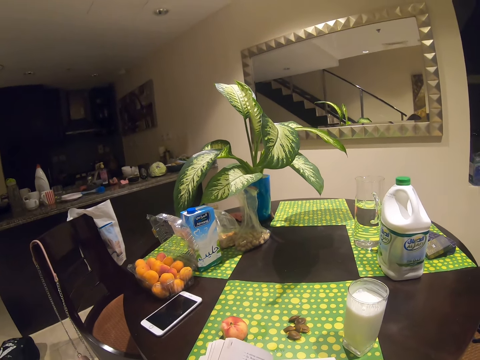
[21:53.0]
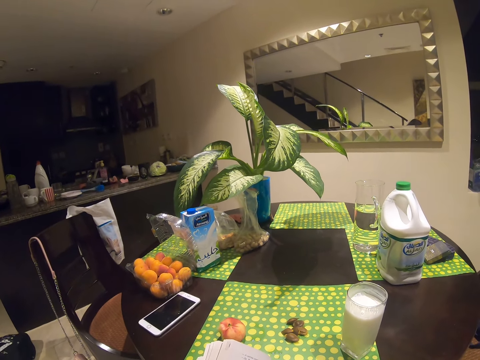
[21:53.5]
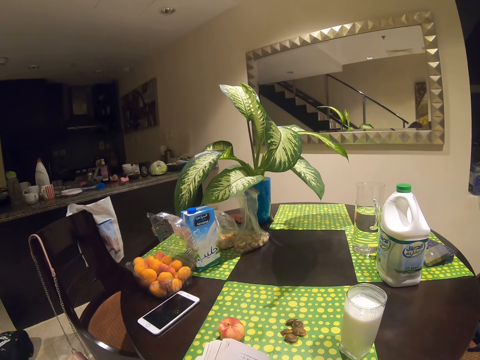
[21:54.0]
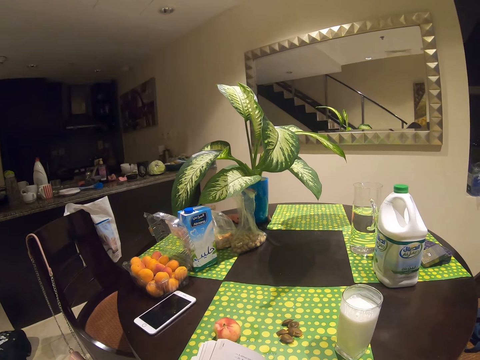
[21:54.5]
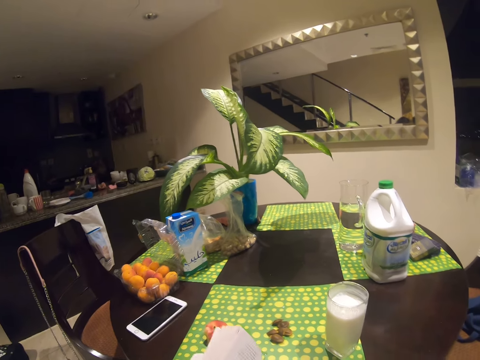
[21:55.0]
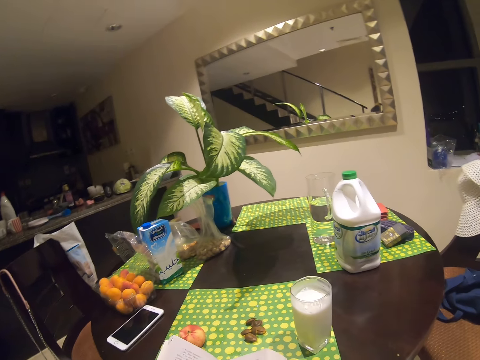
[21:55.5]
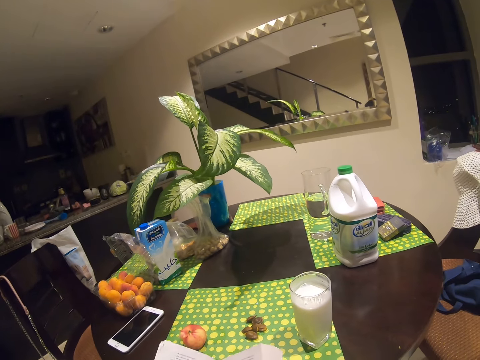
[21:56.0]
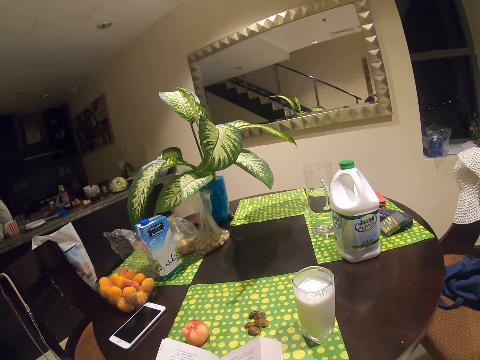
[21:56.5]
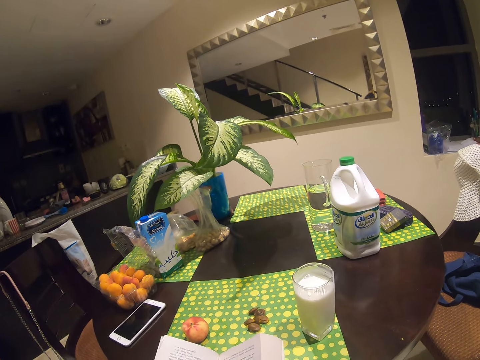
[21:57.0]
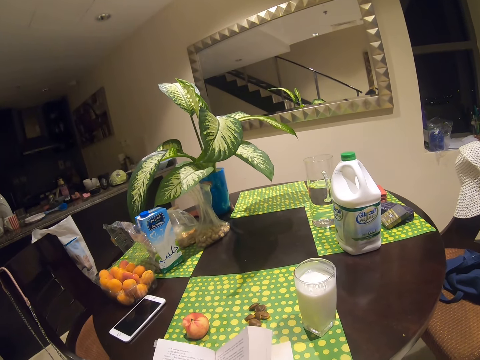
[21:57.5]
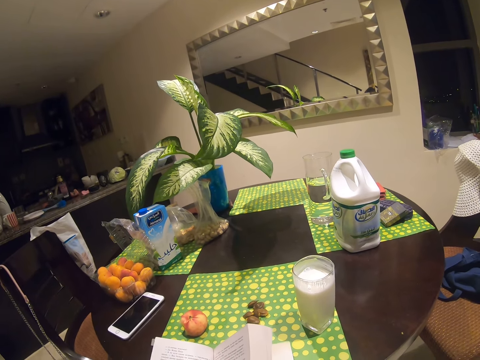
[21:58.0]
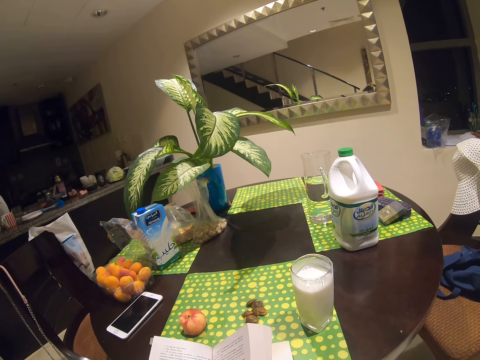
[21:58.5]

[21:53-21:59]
The camera wearer looks around.

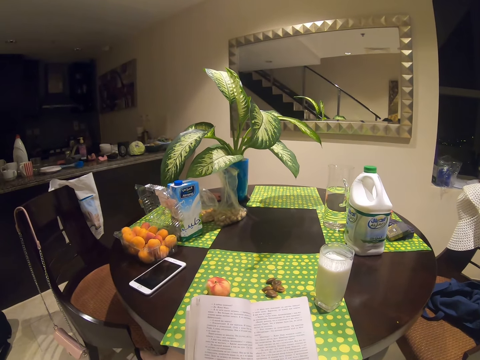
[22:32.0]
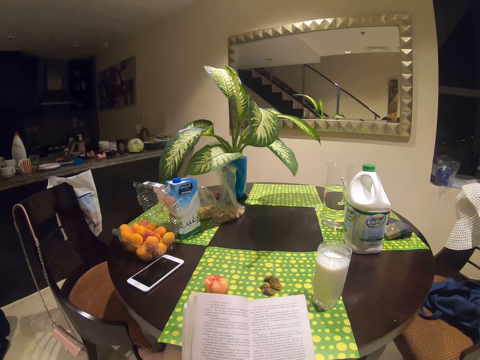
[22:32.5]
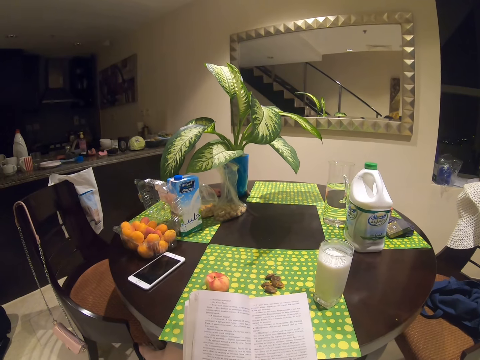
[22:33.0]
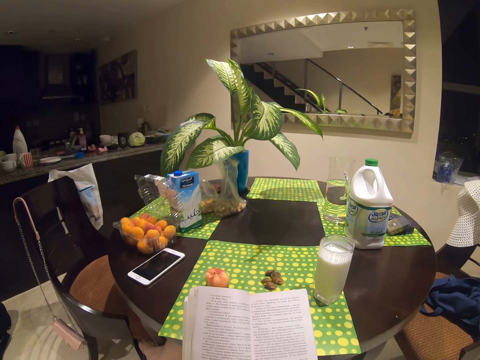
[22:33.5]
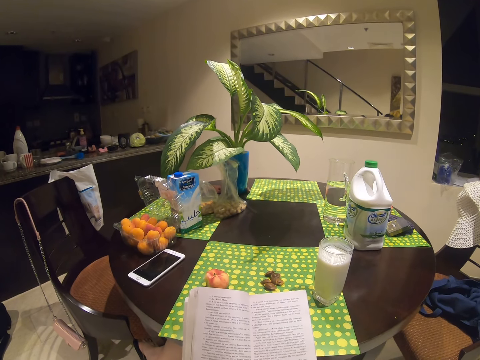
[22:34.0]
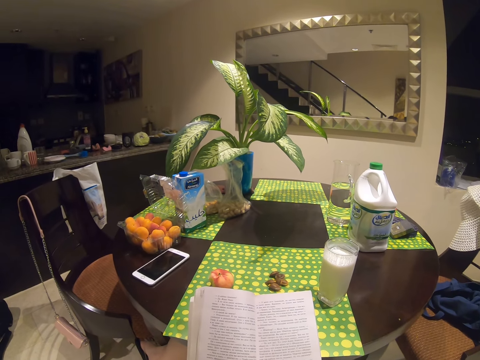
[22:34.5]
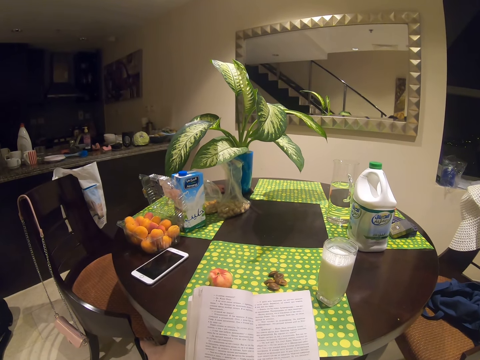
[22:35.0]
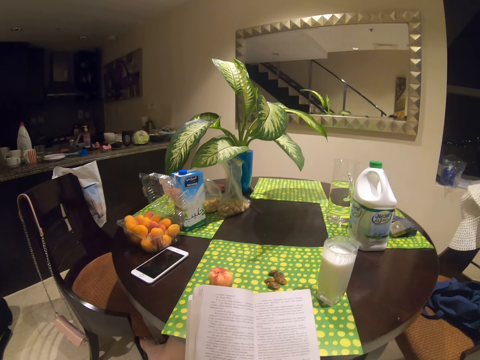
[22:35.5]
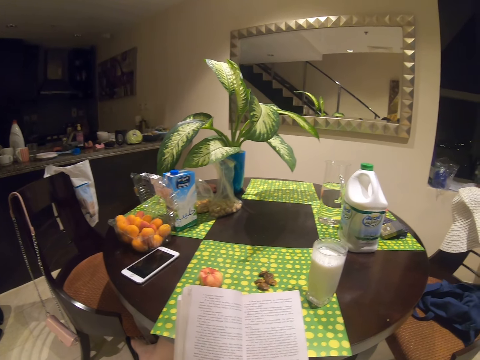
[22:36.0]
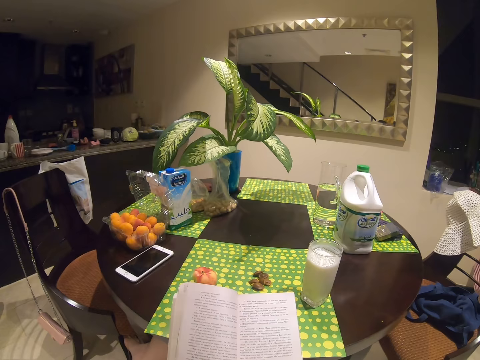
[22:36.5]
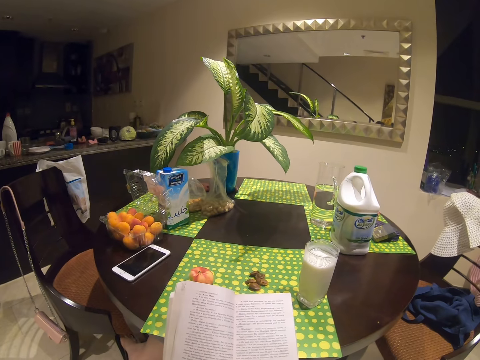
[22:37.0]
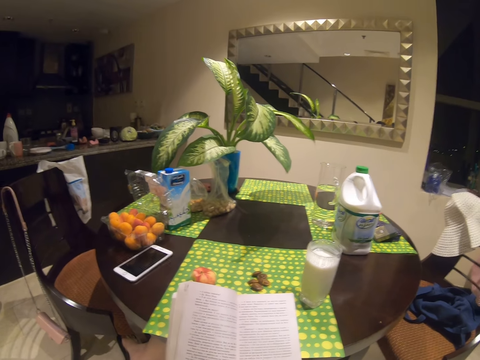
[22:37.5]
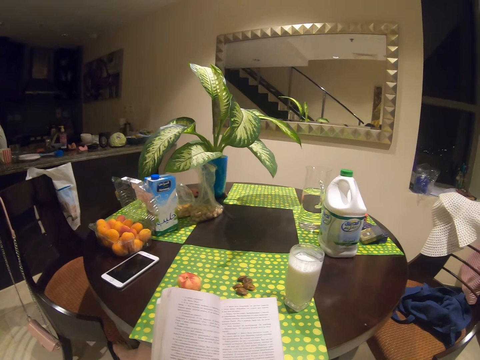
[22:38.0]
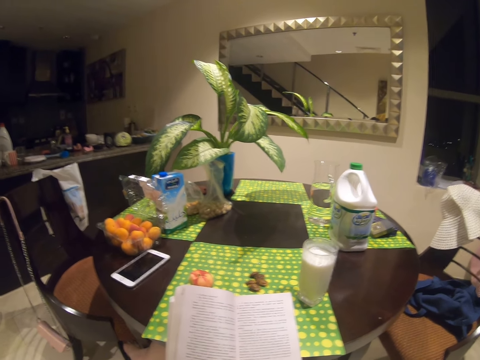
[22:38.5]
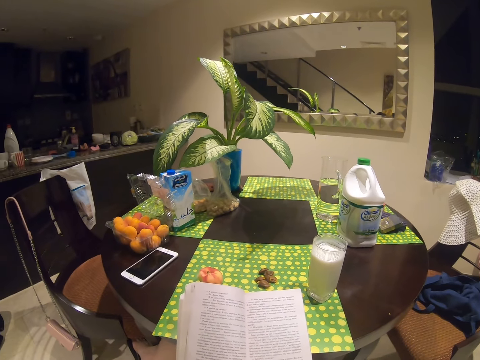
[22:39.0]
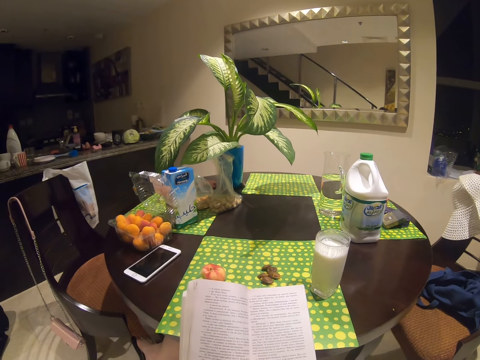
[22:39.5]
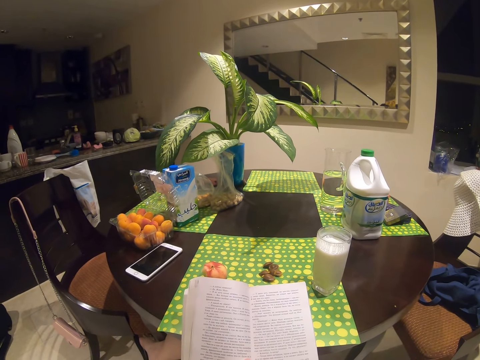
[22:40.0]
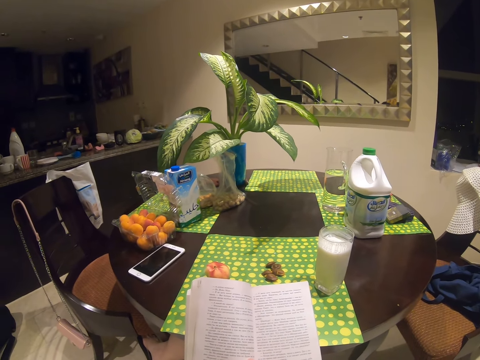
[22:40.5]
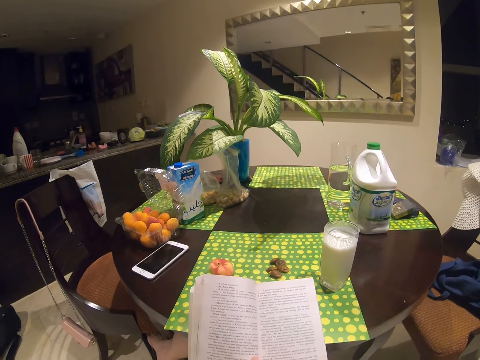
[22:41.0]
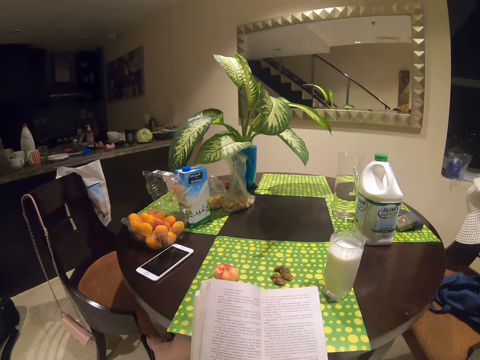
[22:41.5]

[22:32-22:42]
The camera wearer stares at the book.

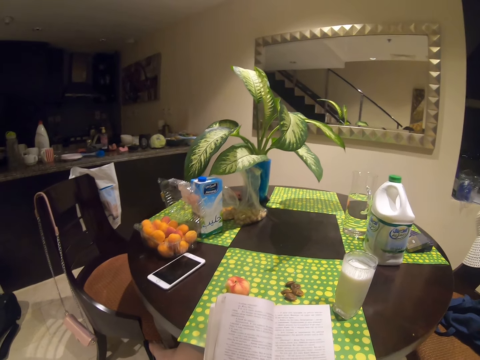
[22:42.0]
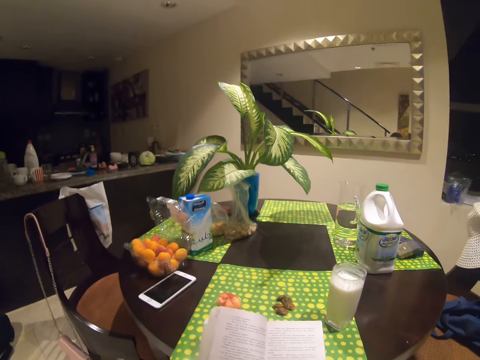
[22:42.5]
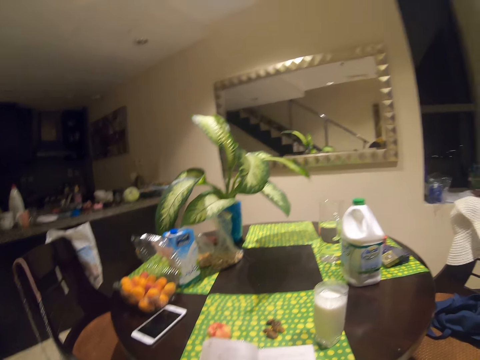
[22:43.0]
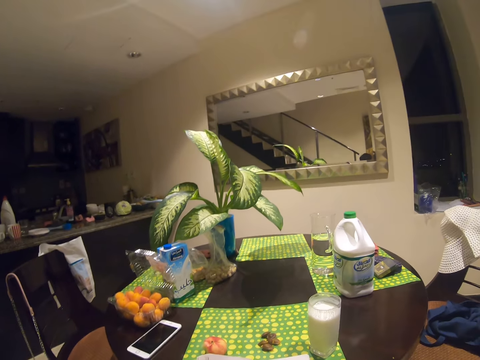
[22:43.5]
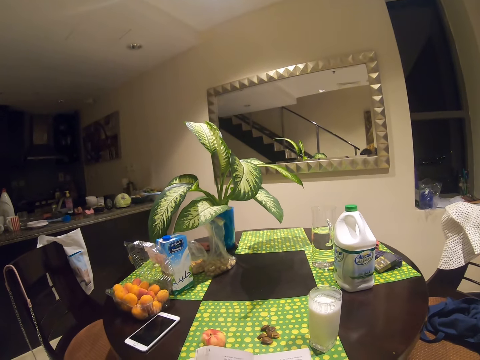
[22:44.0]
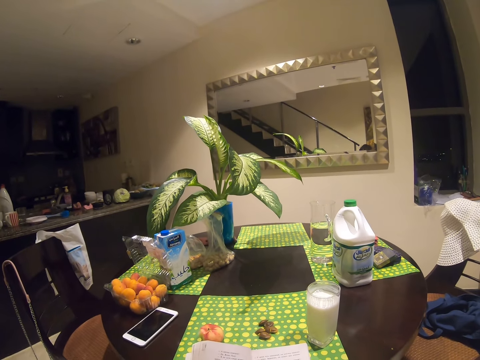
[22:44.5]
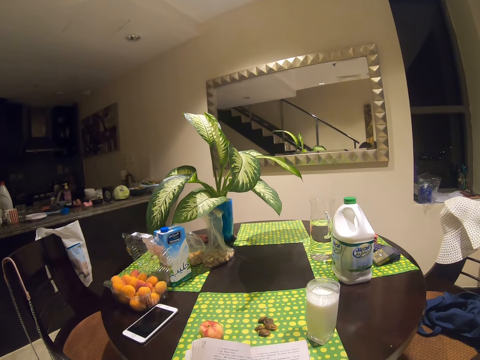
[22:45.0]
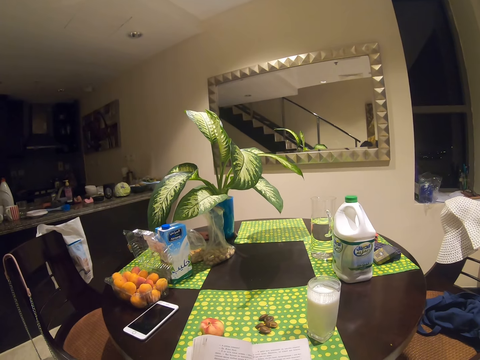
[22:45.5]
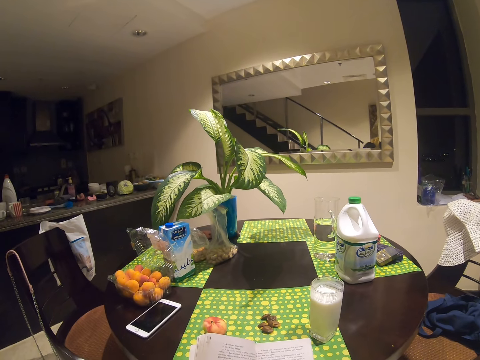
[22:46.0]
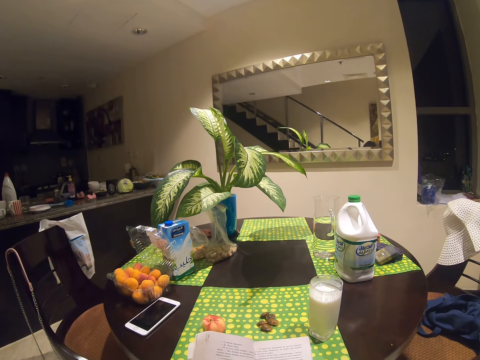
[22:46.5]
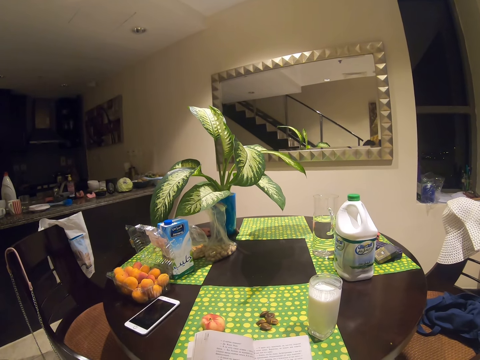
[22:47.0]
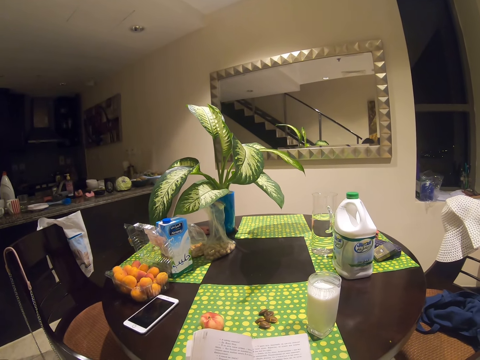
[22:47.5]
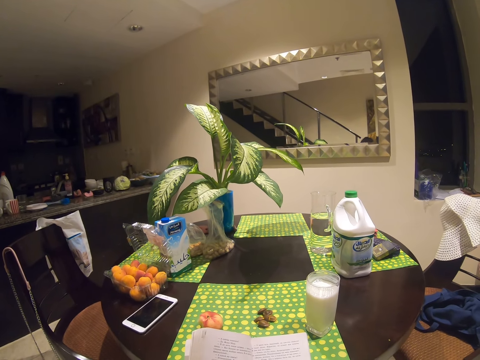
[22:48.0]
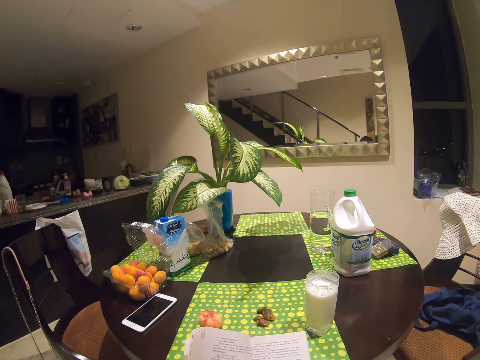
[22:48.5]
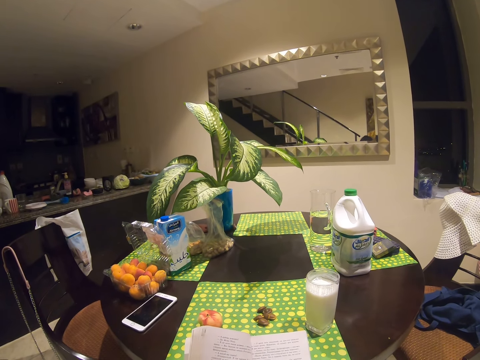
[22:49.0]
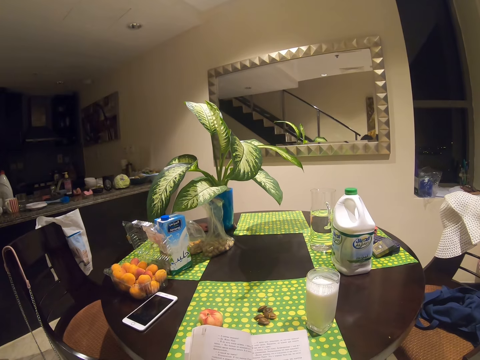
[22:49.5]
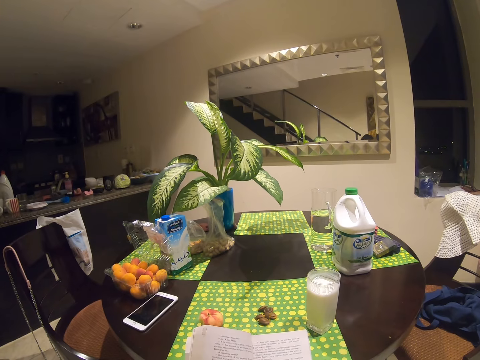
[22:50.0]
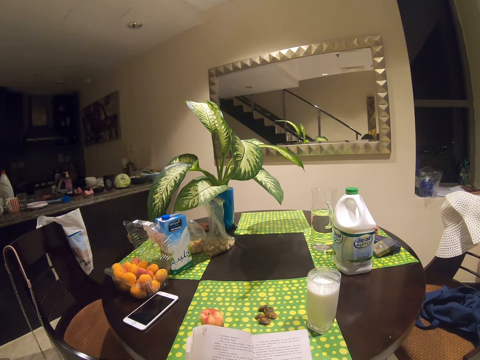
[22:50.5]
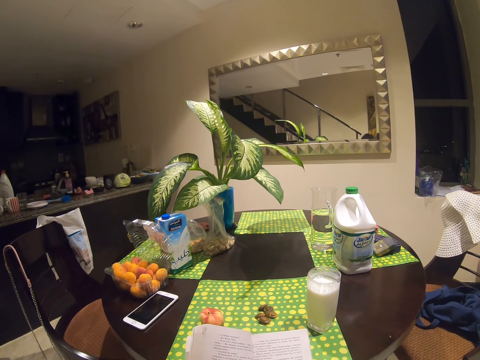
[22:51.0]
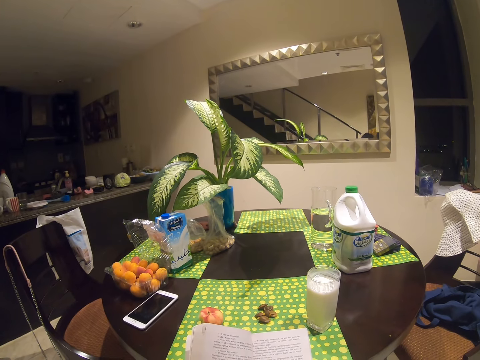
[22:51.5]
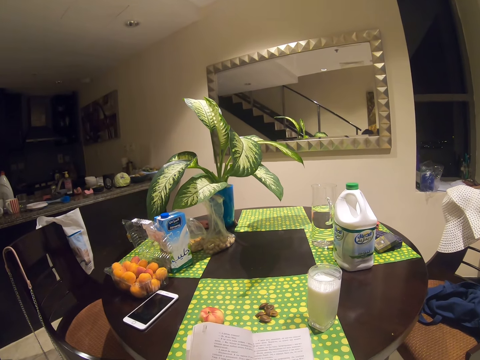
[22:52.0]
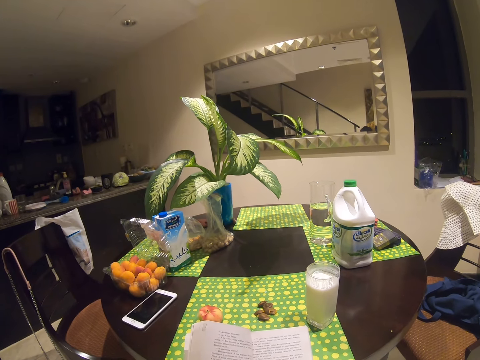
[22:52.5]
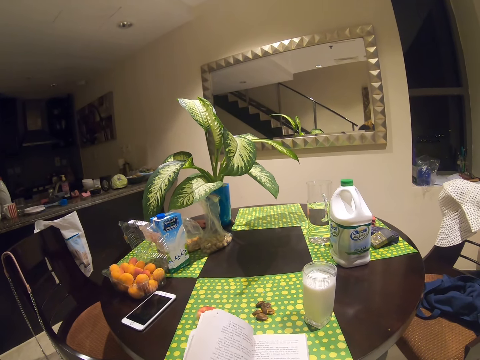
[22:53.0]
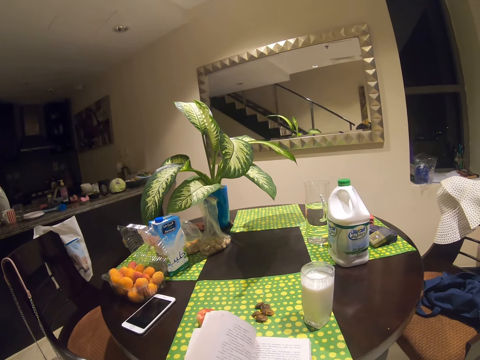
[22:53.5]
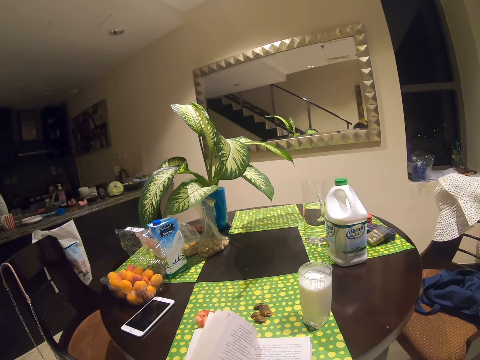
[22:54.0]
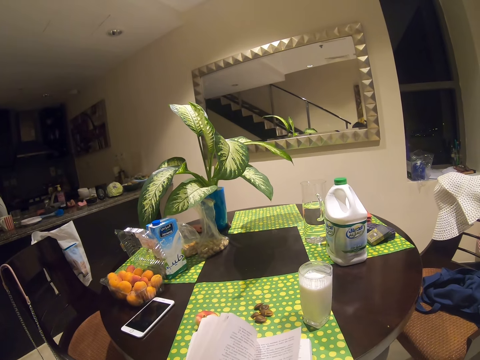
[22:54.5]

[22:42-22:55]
The camera wearer looks around. They look around again. They read in the book.
